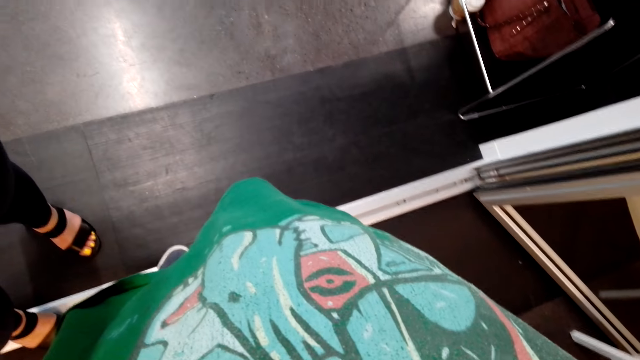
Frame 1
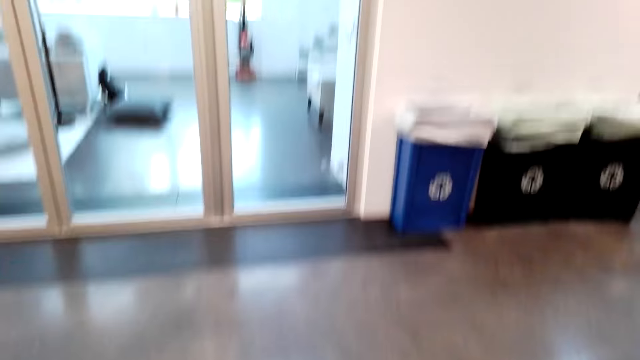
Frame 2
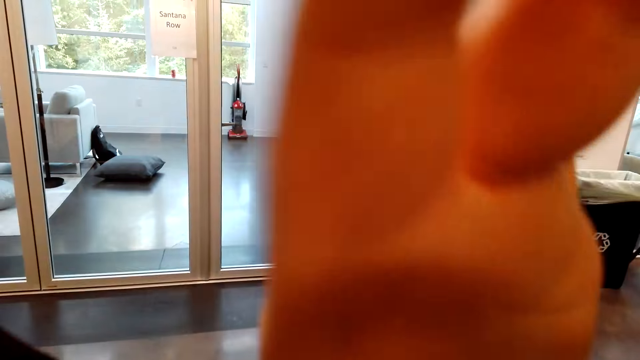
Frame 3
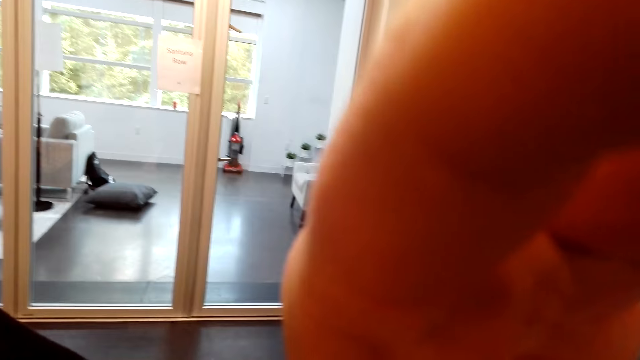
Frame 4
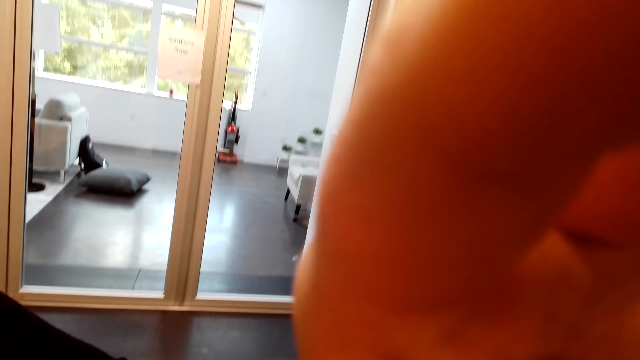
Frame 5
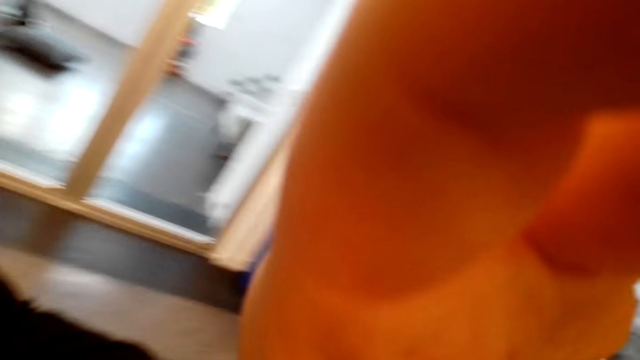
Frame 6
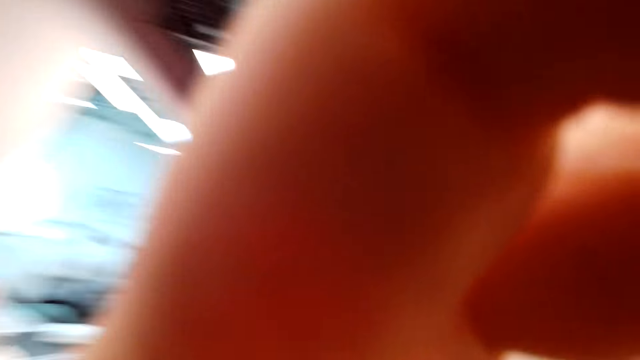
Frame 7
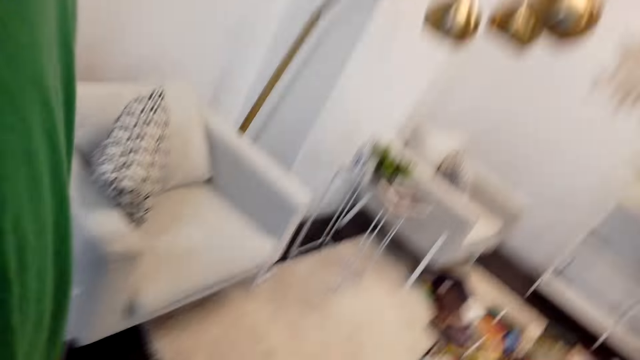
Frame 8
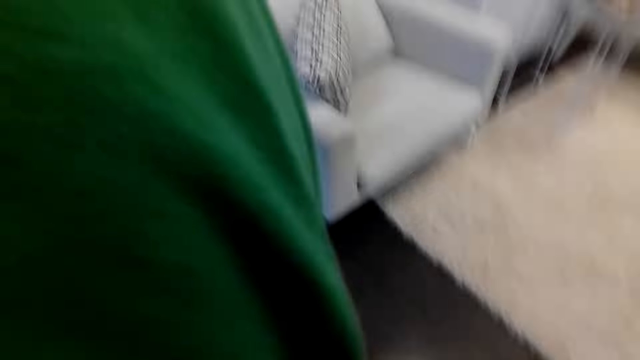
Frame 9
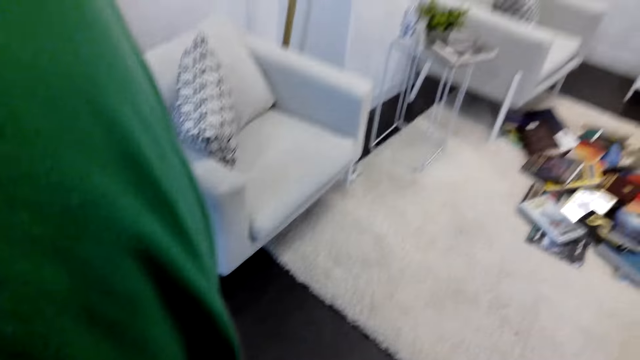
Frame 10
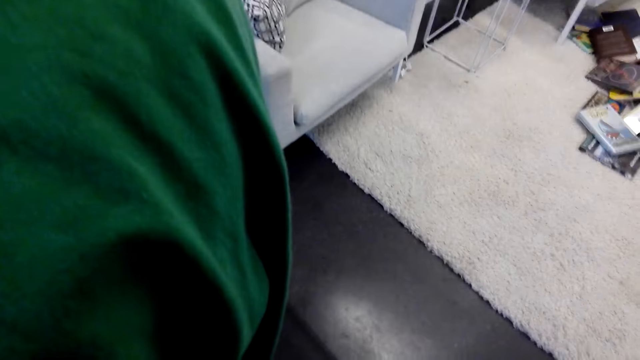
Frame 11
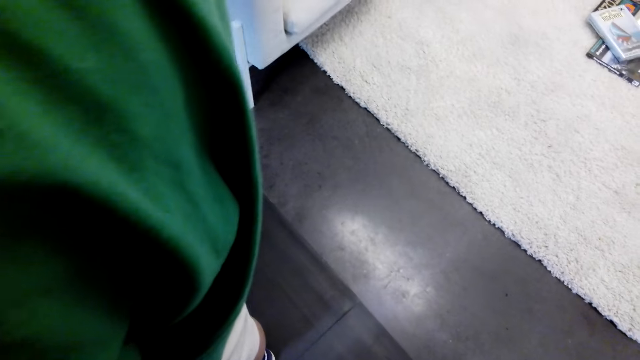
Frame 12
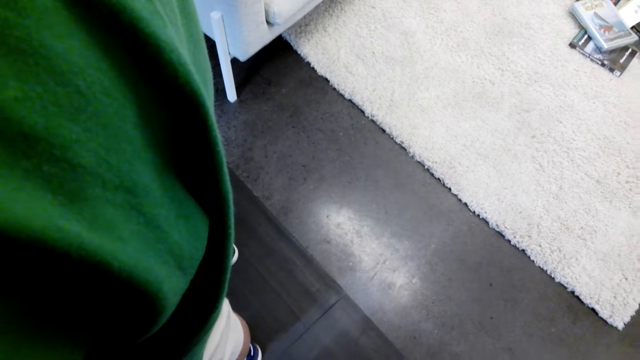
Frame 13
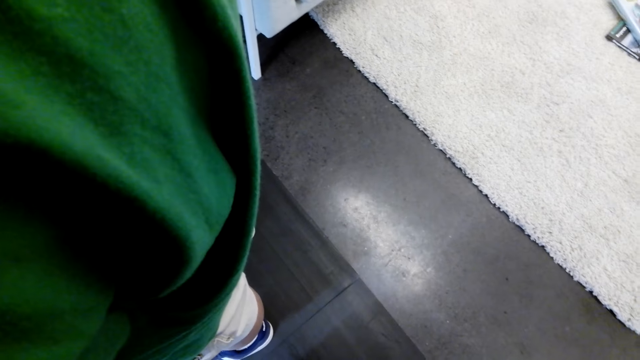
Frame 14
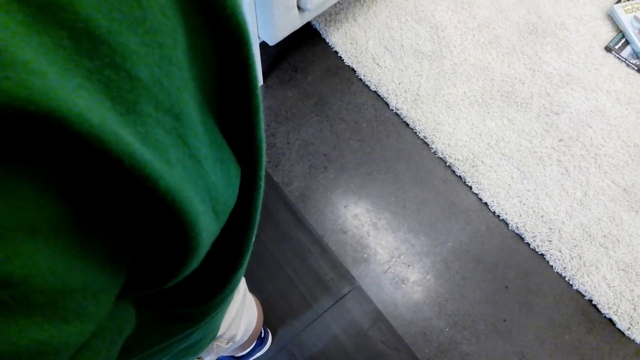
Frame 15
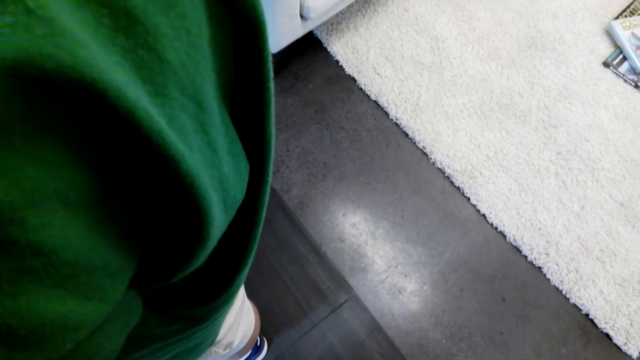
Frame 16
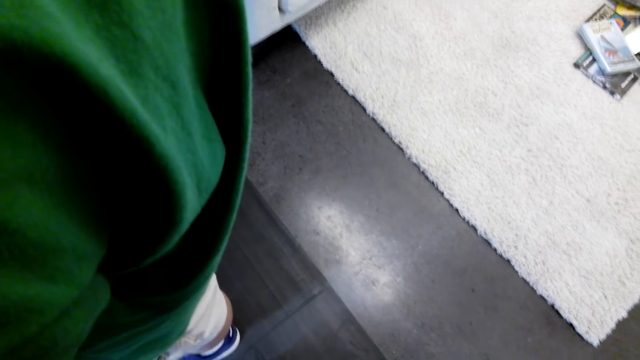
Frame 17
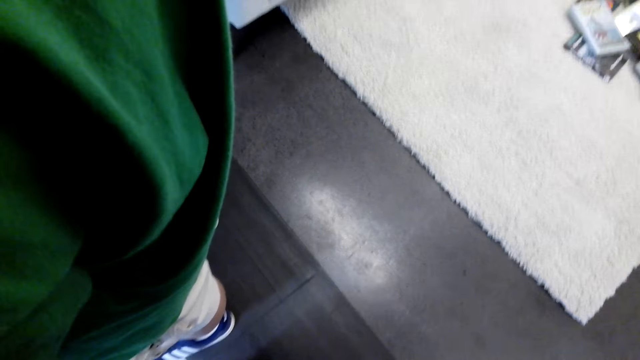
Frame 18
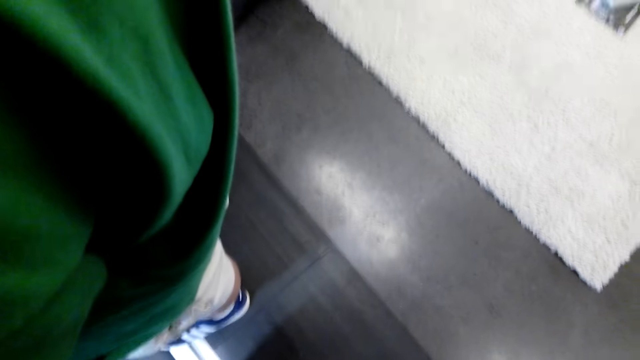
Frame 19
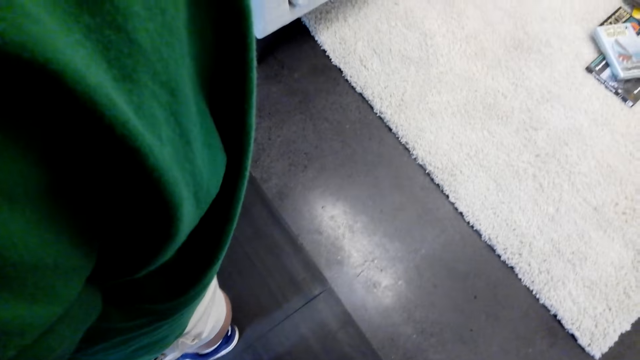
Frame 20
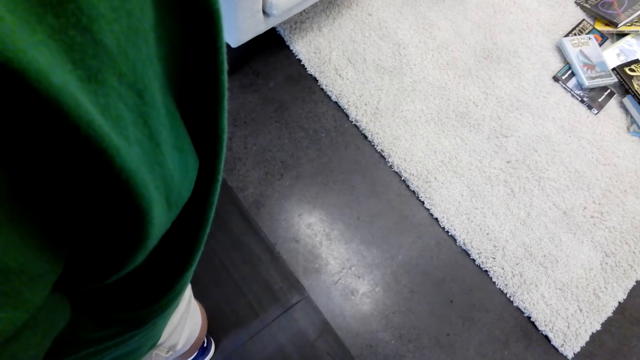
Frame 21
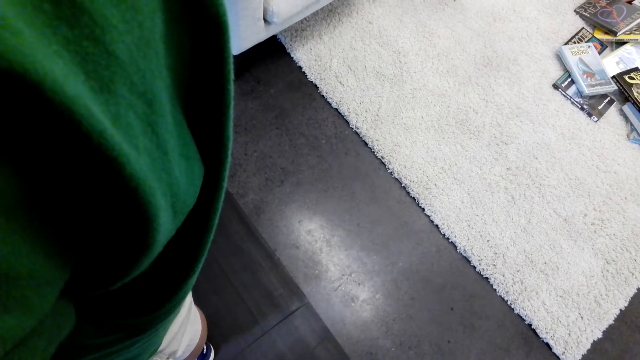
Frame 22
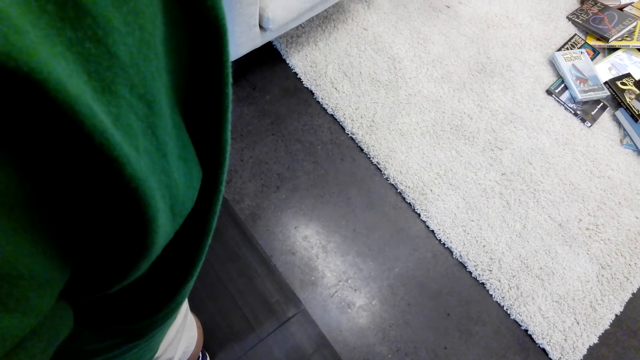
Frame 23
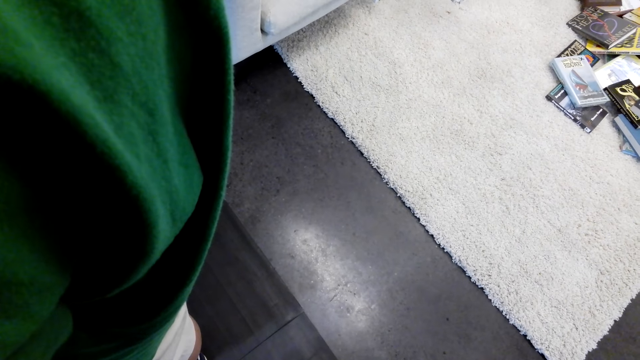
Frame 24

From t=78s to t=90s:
A lady corrects the camera. The camera wearer looks around.

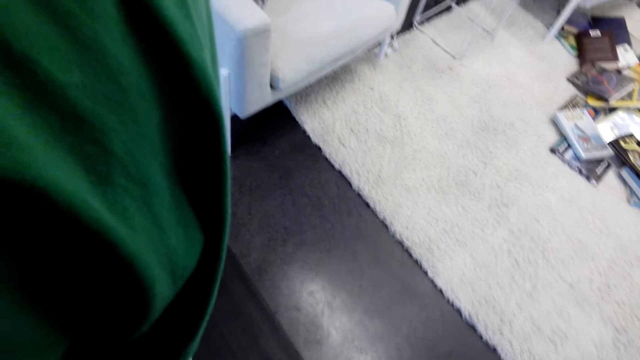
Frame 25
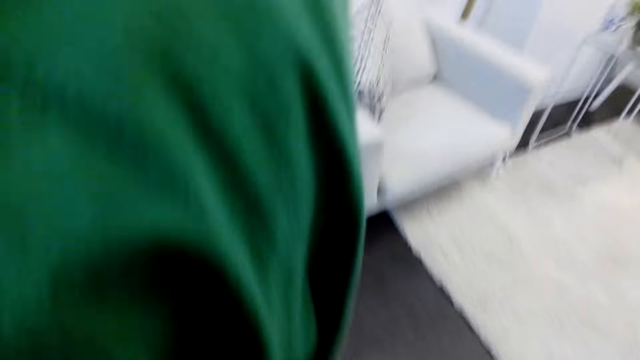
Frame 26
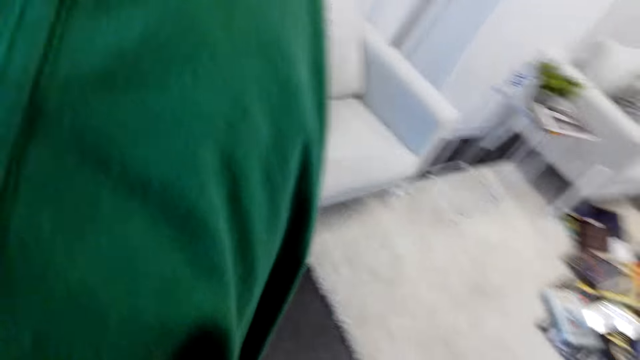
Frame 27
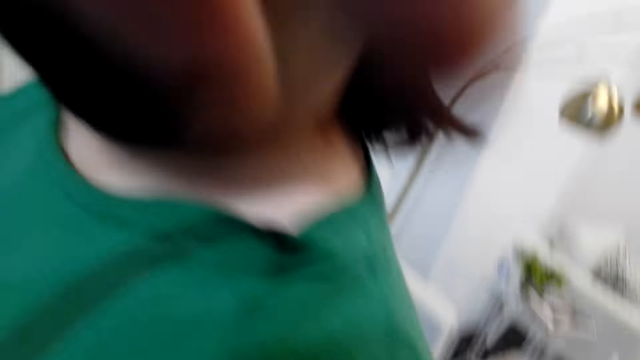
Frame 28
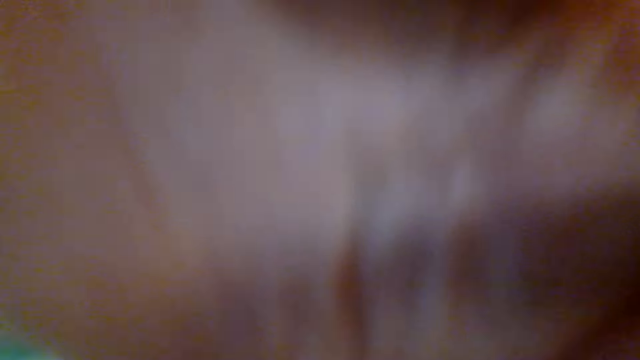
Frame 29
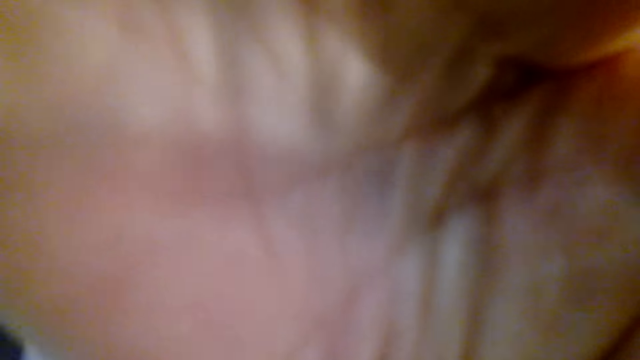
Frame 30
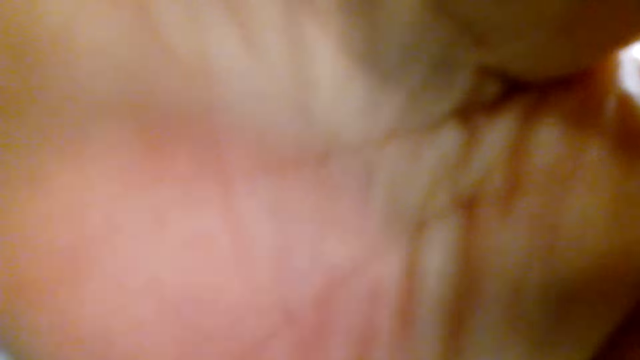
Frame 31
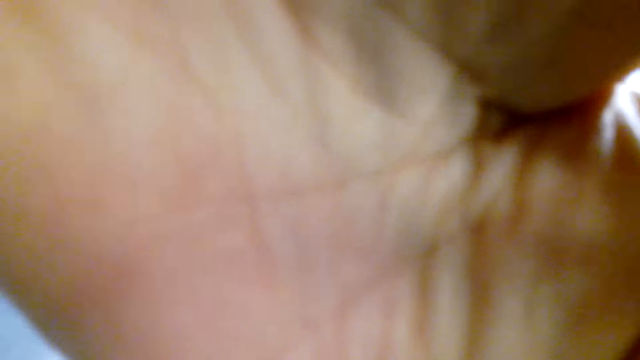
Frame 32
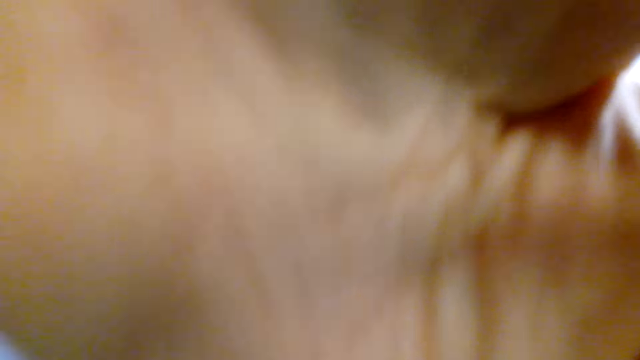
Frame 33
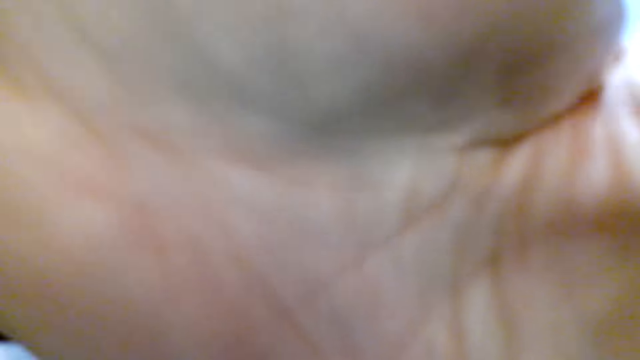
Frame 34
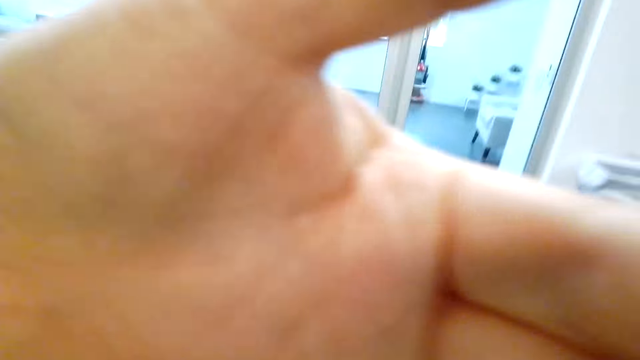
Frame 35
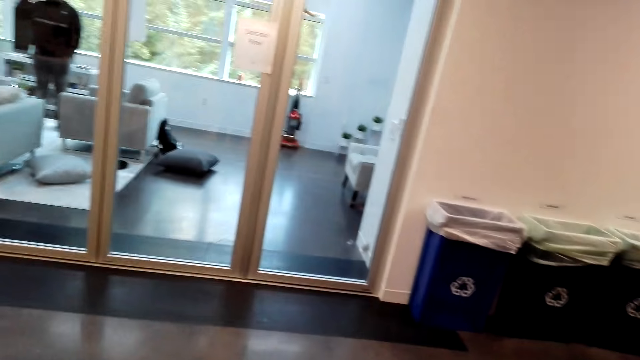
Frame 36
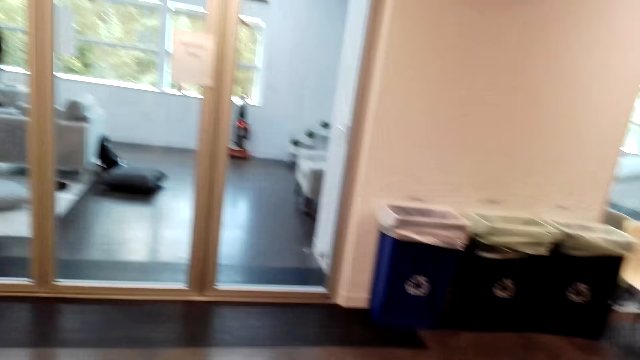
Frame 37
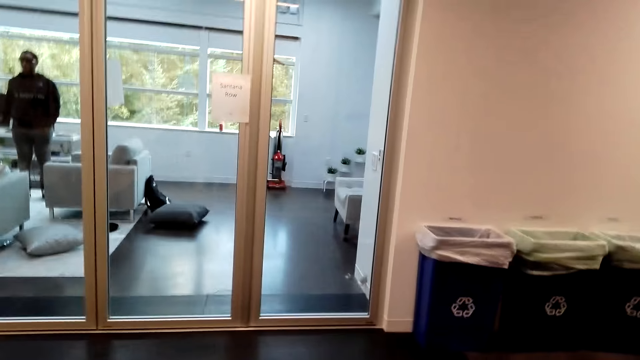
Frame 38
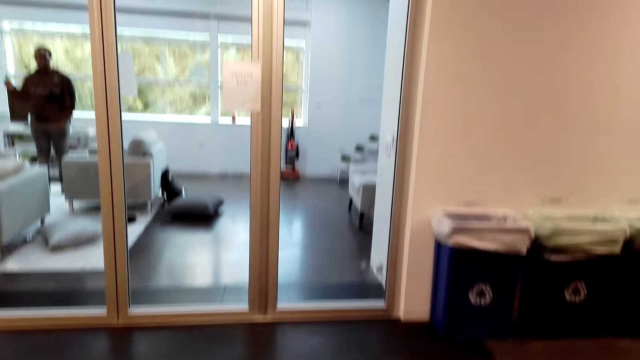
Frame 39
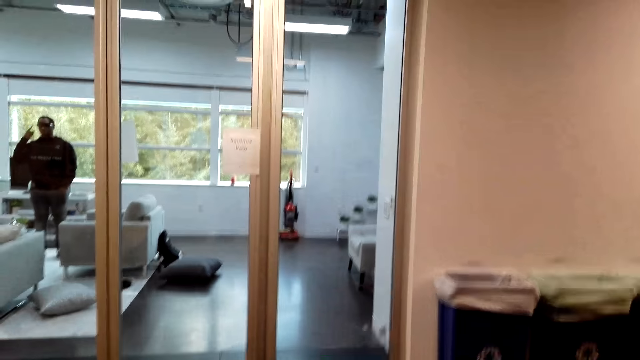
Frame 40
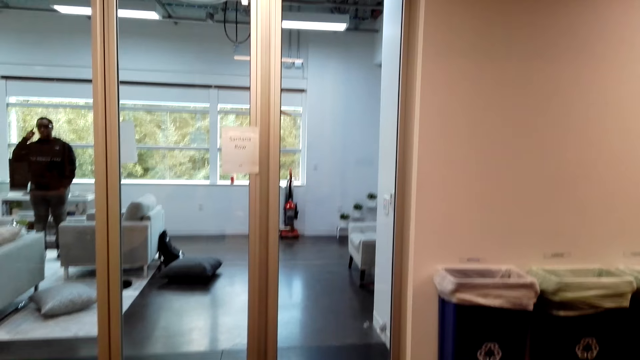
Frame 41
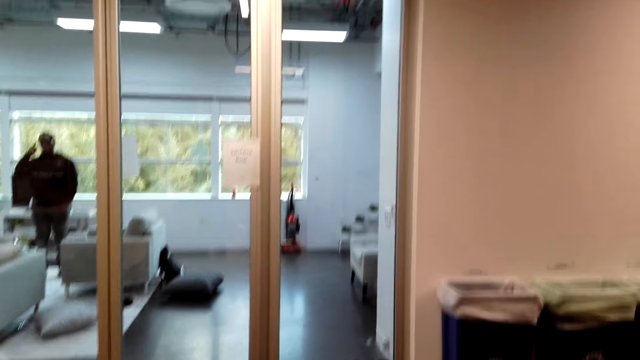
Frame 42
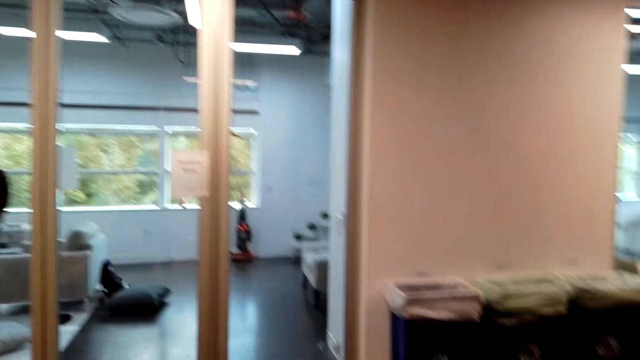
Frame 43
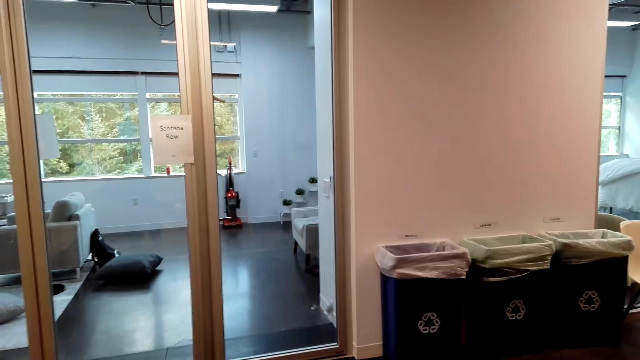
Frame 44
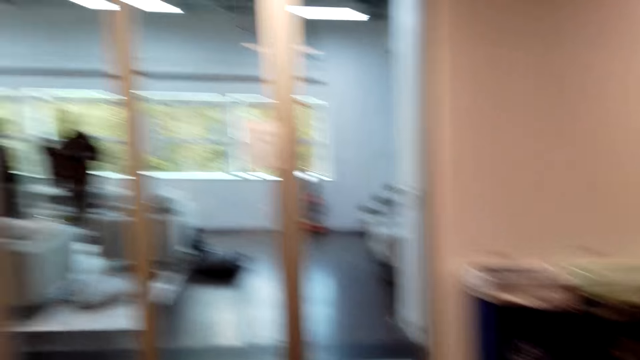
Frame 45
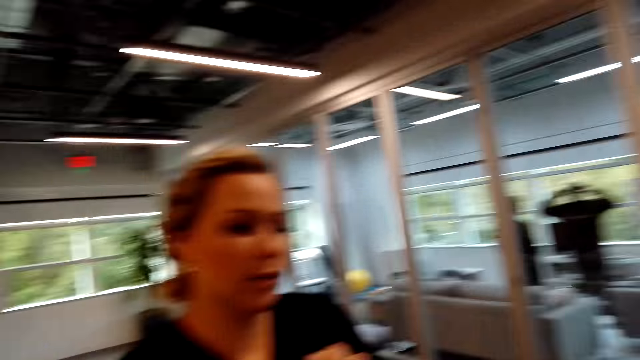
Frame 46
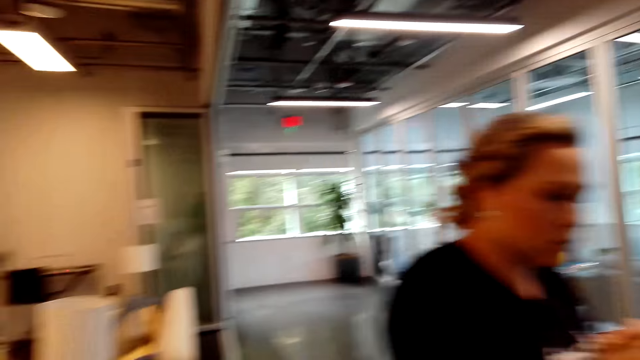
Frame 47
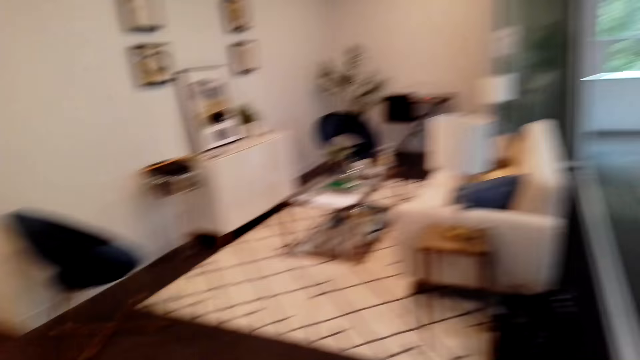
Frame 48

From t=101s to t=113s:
A lady holds the camera. The camera wearer touches the camera. They look around.
